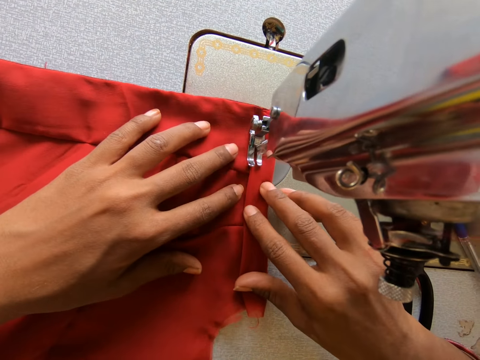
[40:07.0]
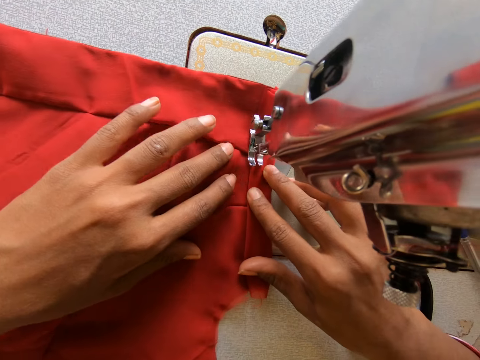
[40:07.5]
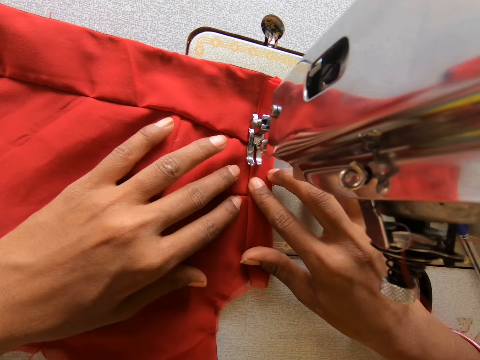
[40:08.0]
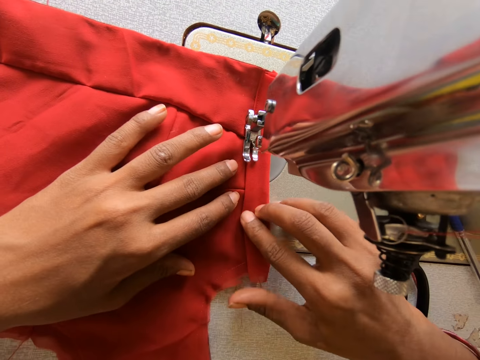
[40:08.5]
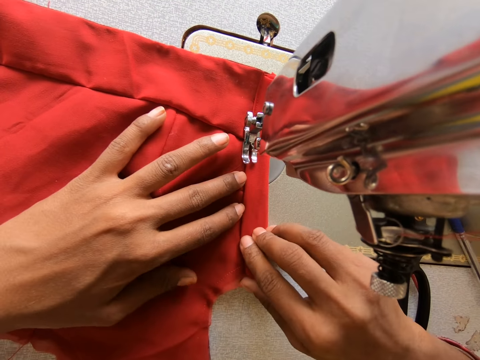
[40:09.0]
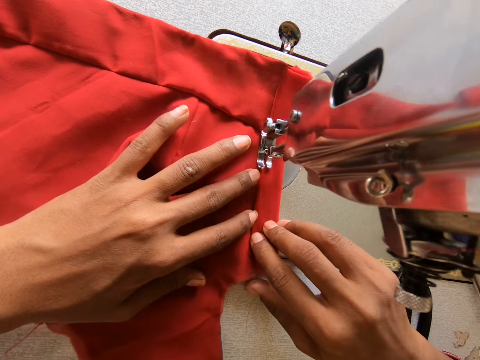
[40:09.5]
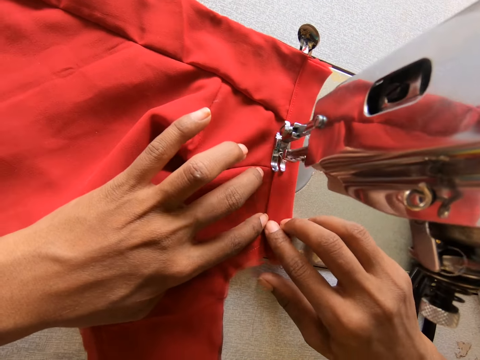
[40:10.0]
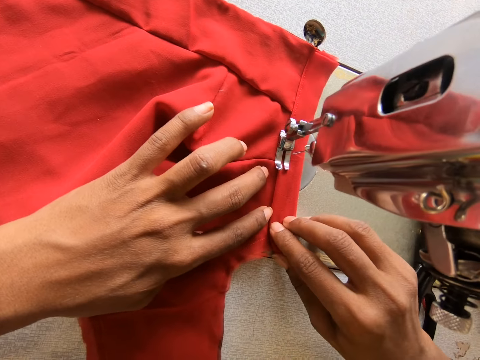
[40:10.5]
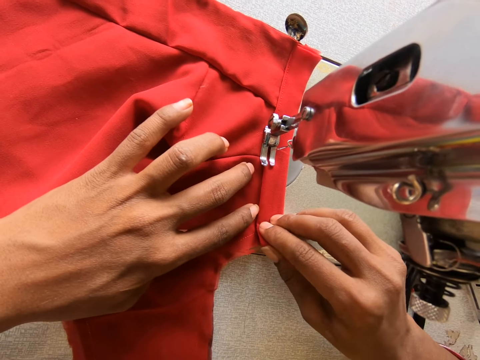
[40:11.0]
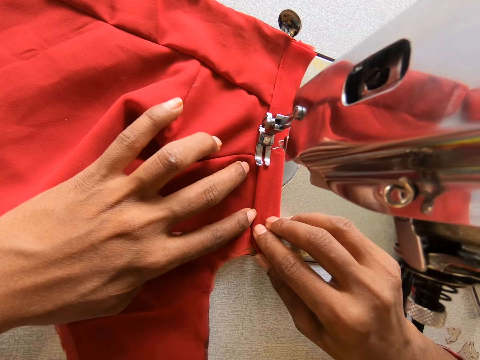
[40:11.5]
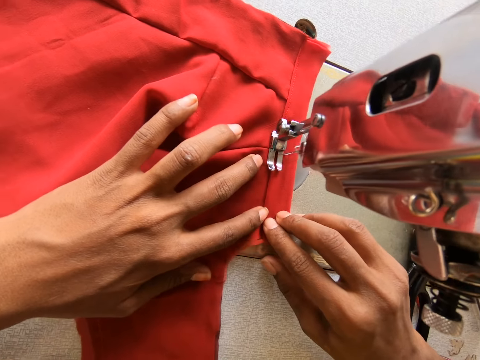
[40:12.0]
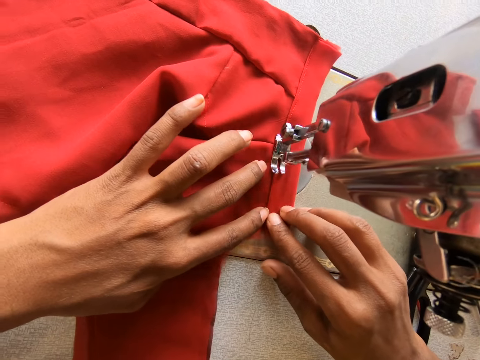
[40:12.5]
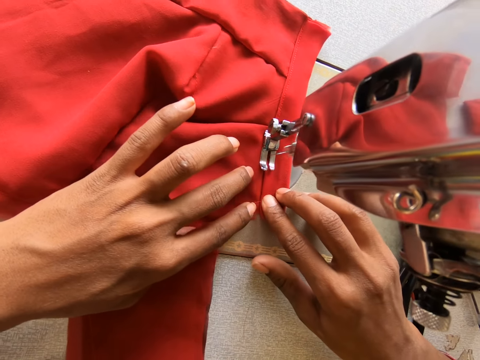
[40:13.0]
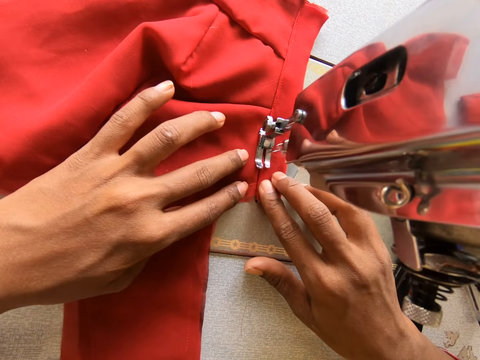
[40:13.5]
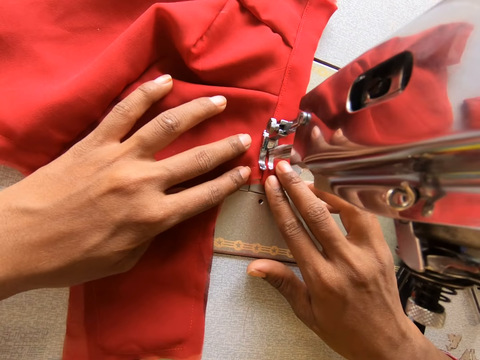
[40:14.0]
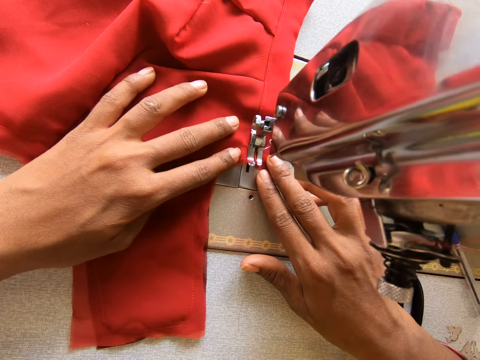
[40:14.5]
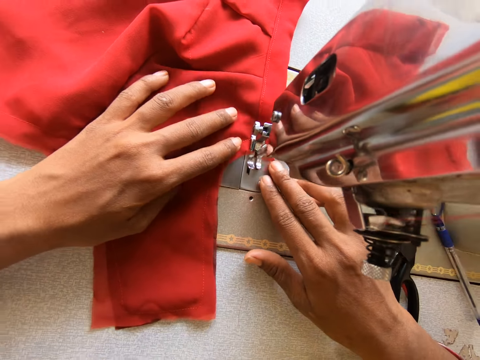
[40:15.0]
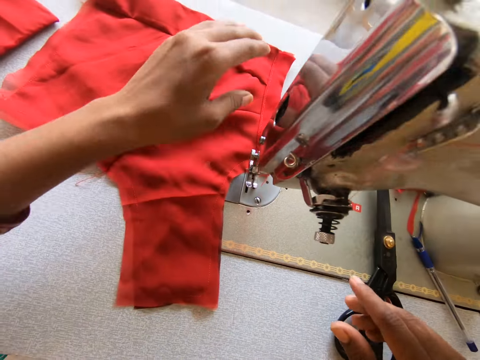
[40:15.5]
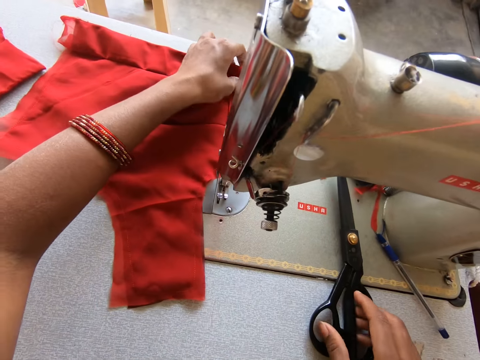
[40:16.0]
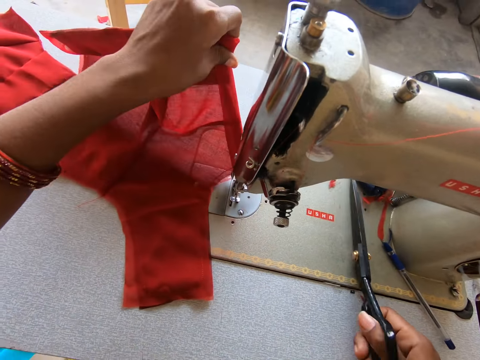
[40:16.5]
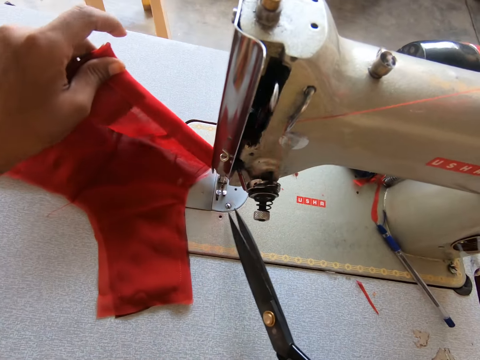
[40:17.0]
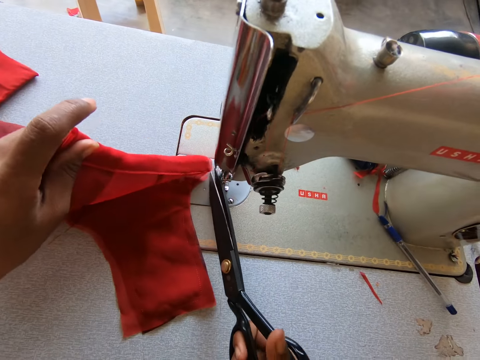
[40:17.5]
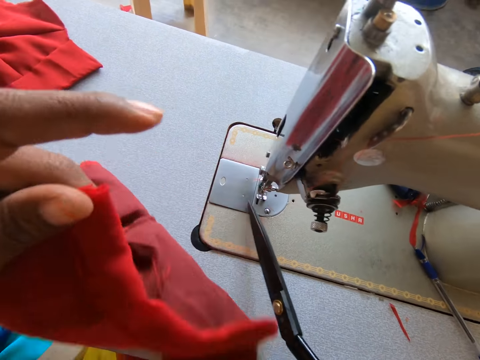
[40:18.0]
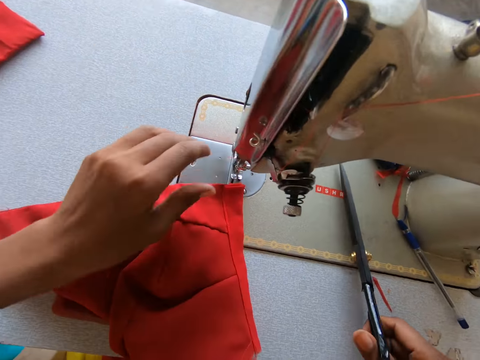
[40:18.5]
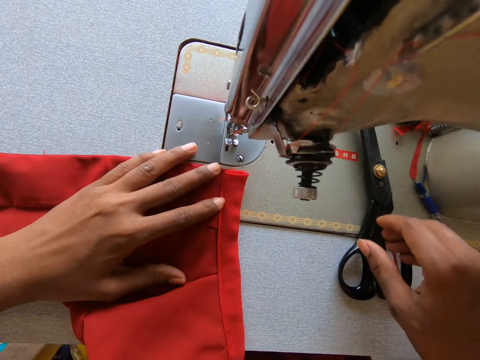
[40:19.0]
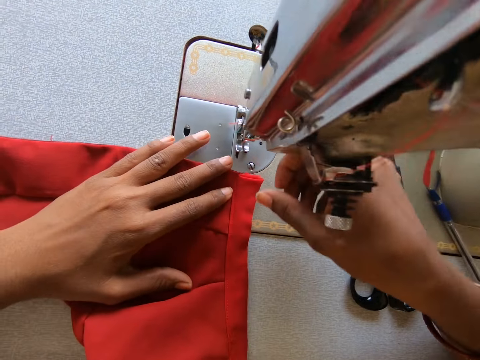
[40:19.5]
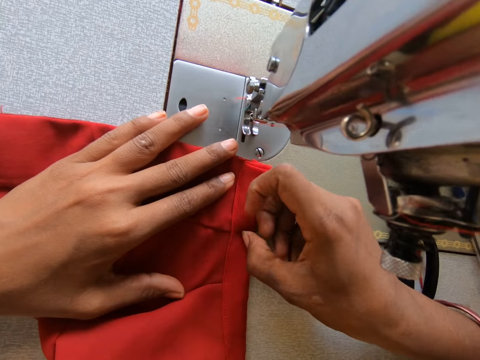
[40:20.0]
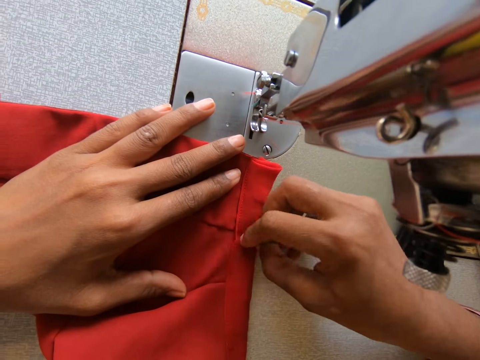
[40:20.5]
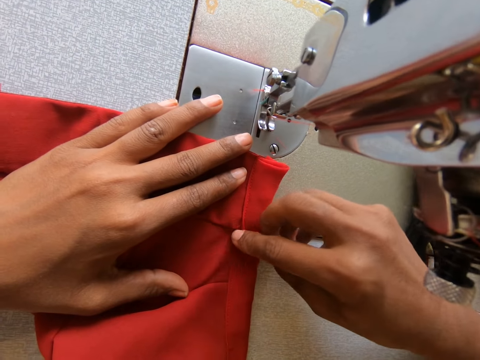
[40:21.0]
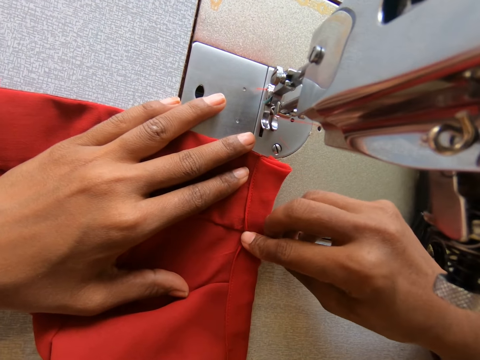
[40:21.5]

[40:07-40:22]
The camera wearer picks up scissors. They cut the thread off. They lift the cloth. They put the scissors on the table. They put the cloth on top of the sewing machine. They look at the cloth.

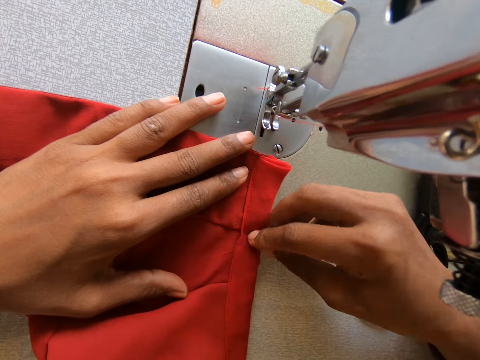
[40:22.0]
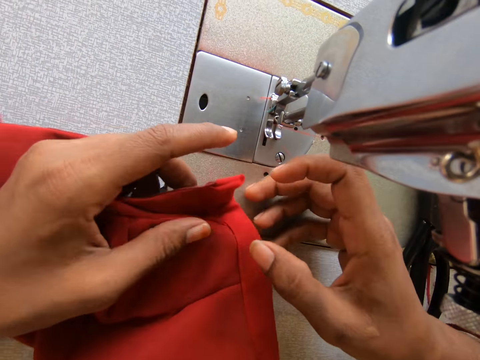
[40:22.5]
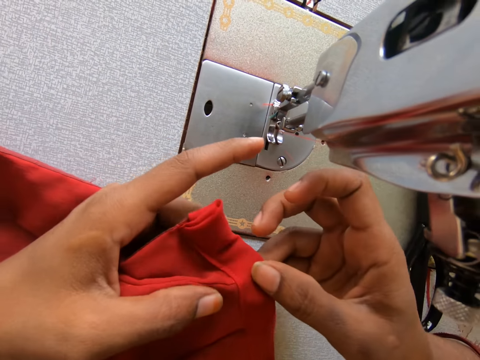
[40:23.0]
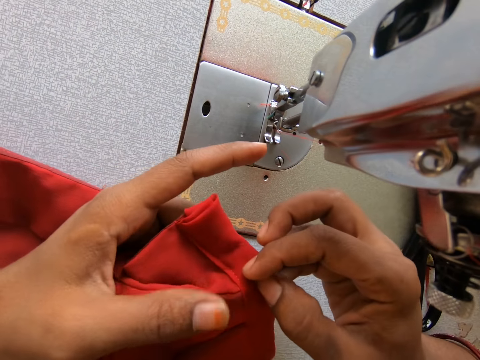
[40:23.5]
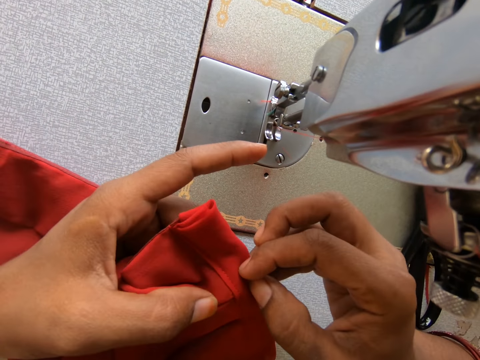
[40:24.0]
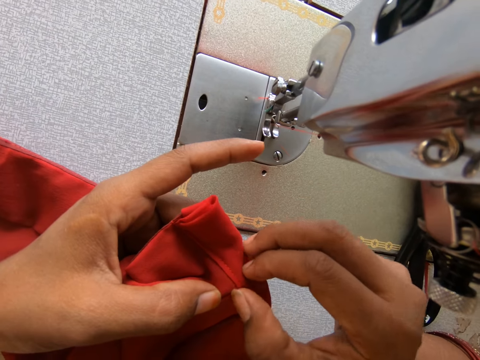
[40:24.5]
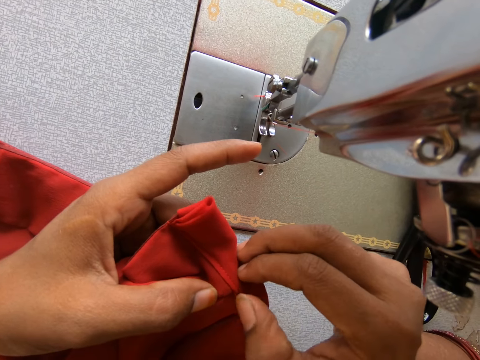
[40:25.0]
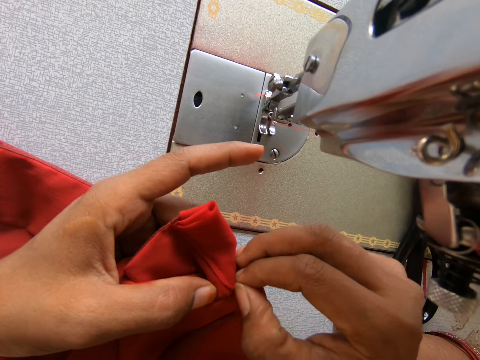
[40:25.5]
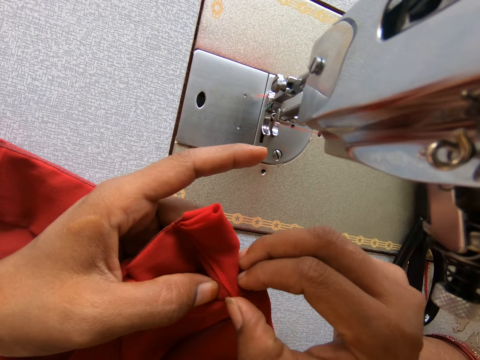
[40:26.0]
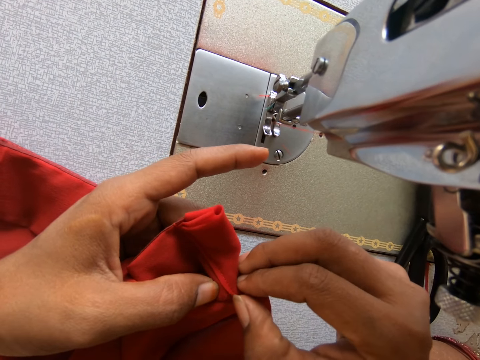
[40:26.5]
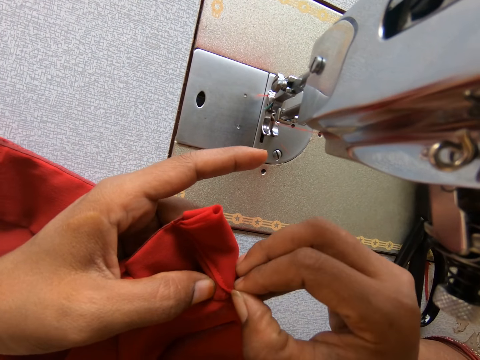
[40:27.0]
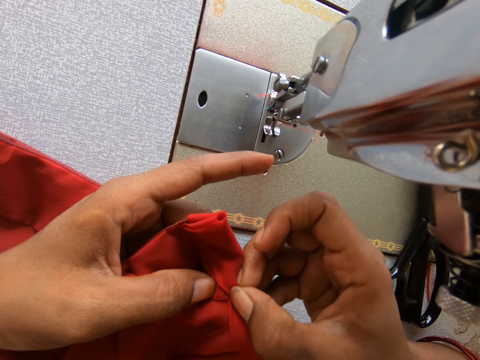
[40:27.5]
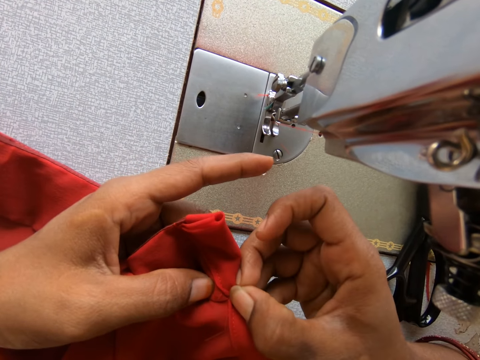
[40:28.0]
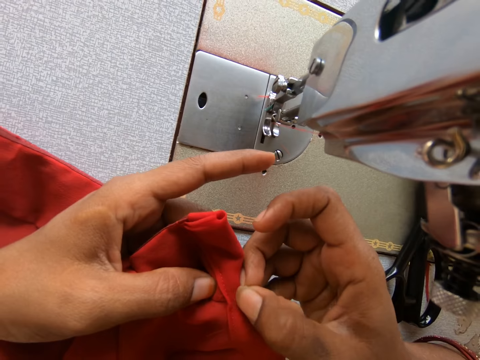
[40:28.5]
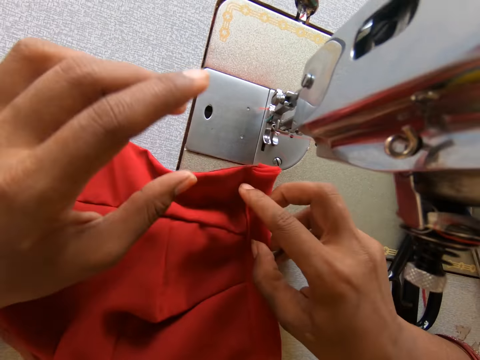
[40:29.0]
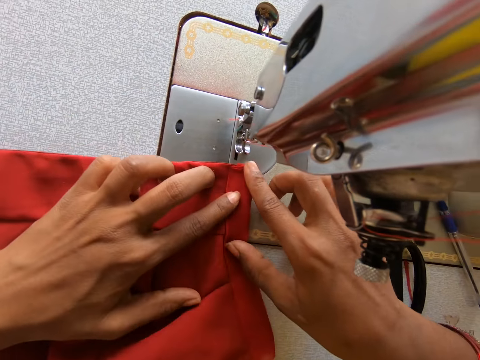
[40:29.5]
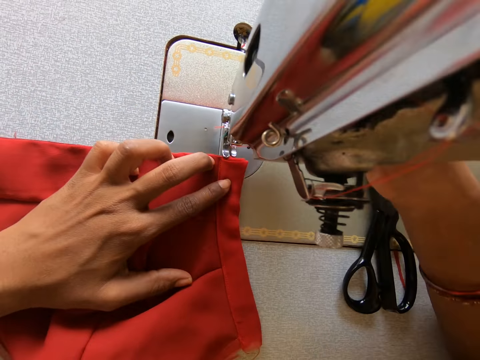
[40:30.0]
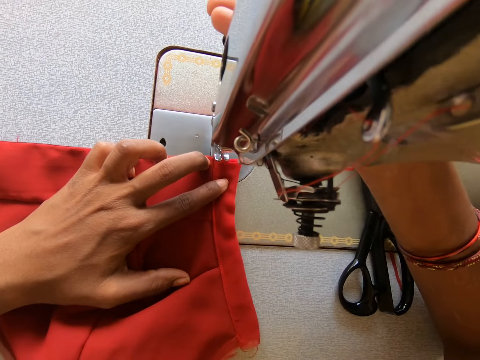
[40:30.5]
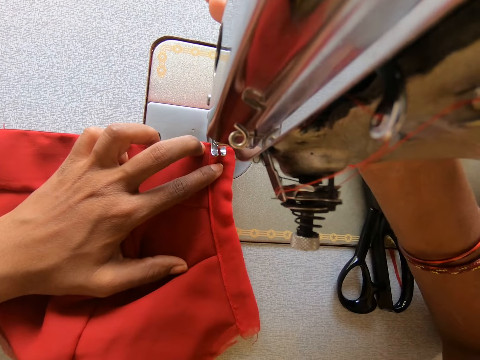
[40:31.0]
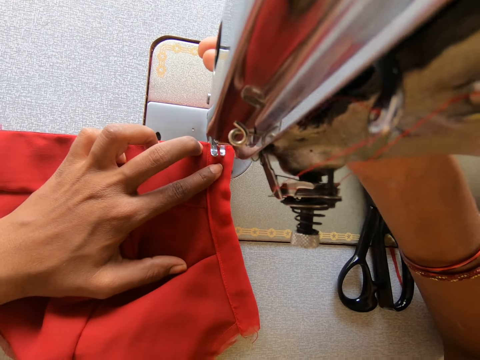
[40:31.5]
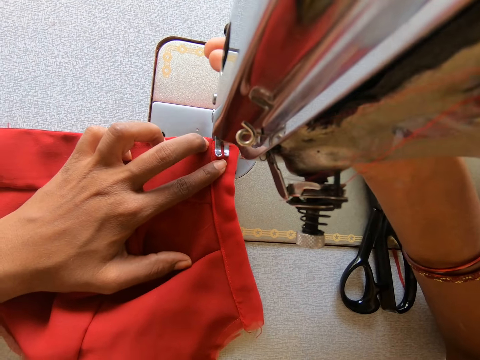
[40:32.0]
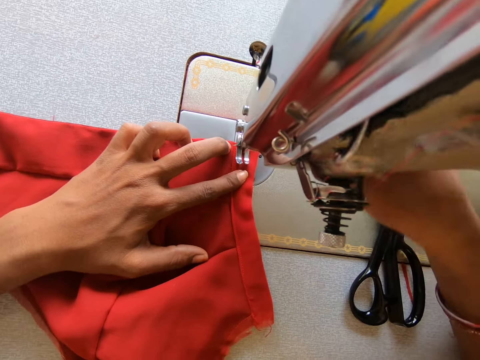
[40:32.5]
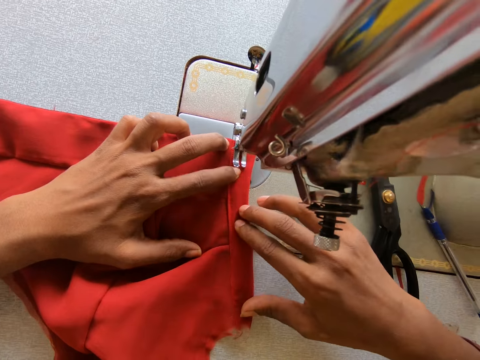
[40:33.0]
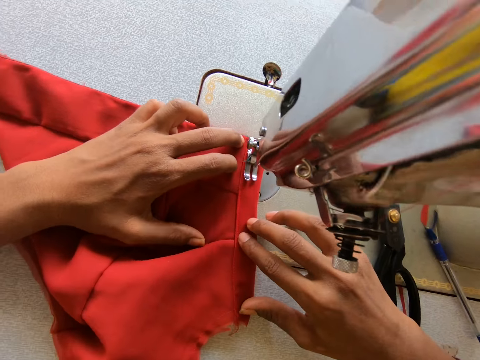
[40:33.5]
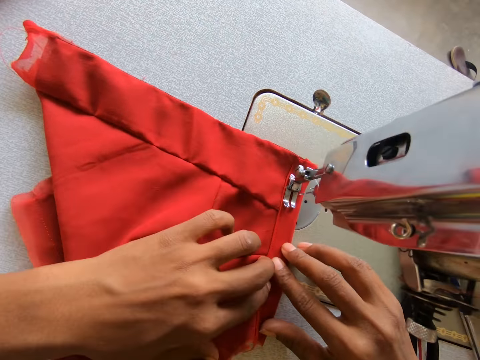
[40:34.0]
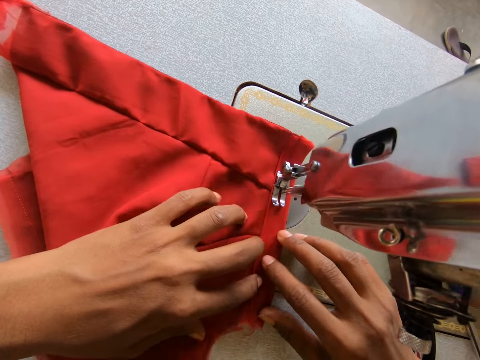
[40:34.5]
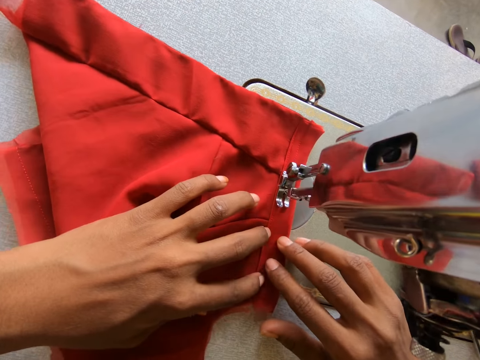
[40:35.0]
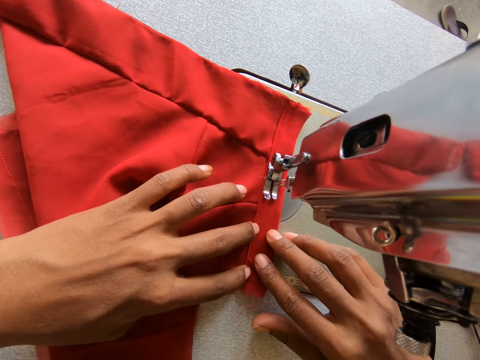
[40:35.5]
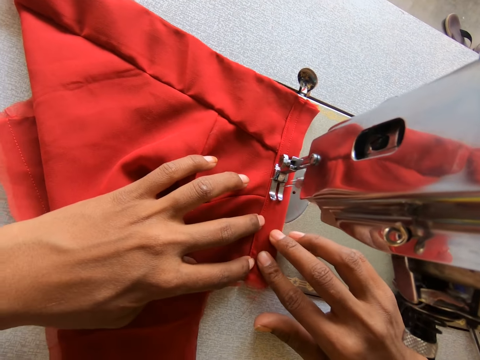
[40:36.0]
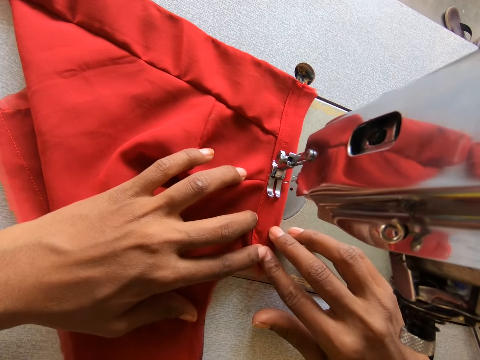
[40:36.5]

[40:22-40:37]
The camera wearer holds a fabric. She touches the fabric. She places the fabric on a sewing machine. She touches the sewing machine. She sews the fabric. She touches the fabric. She moves her hands. She sews the fabric.
